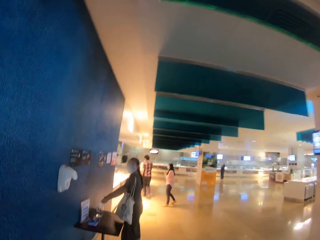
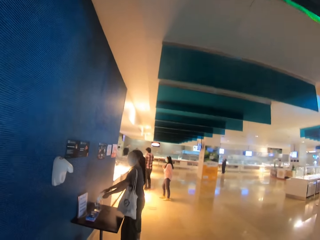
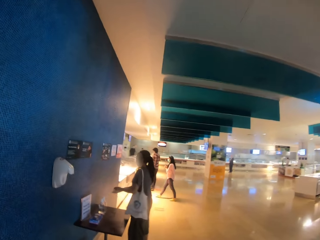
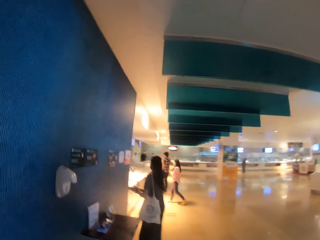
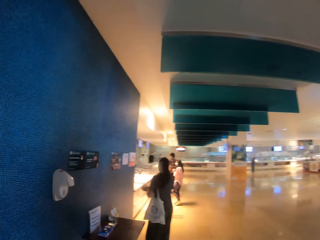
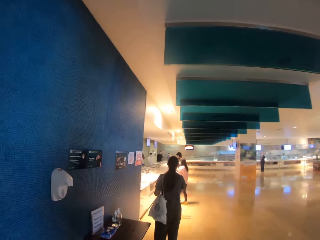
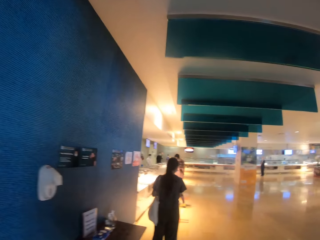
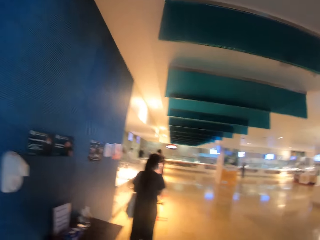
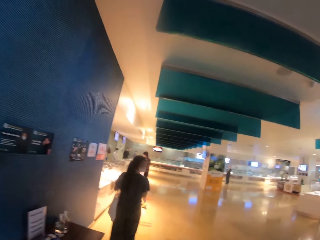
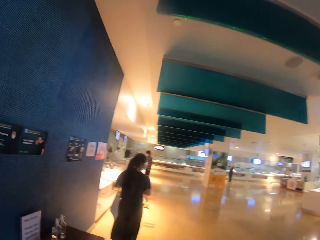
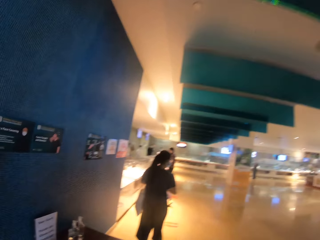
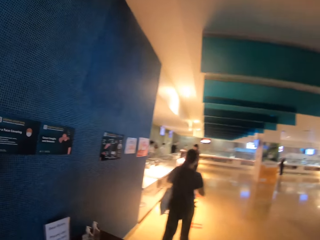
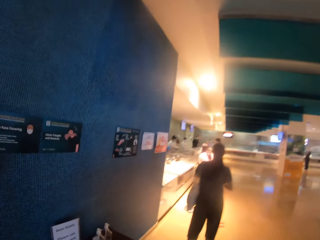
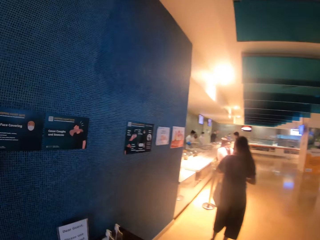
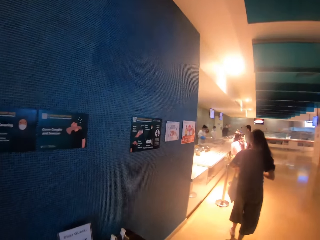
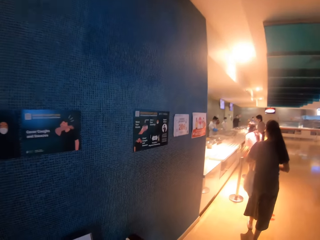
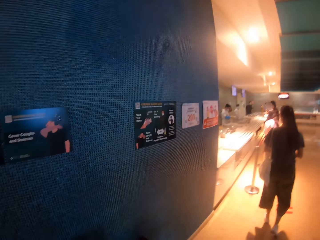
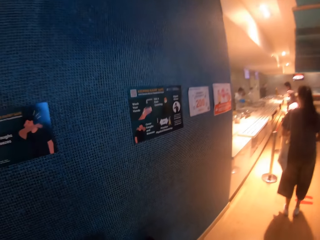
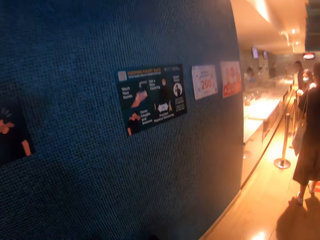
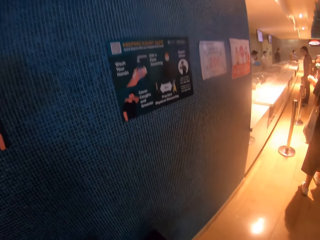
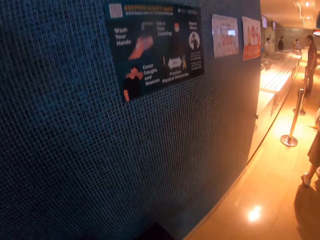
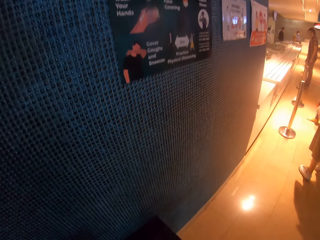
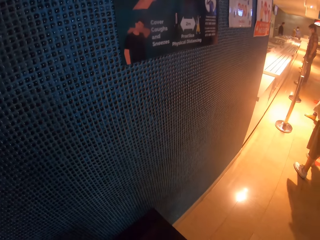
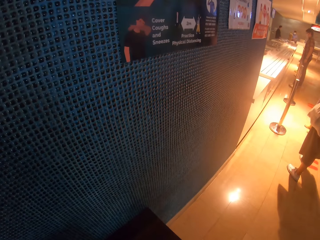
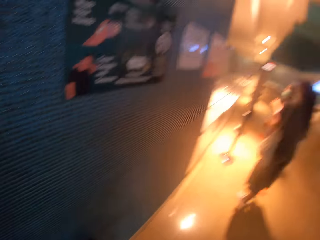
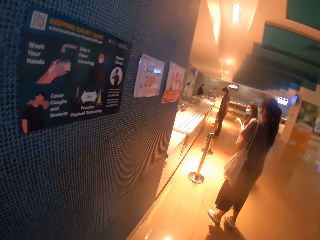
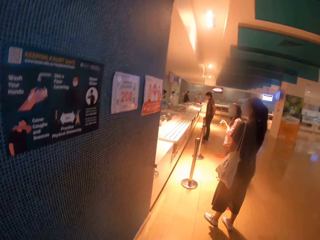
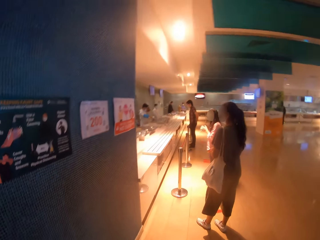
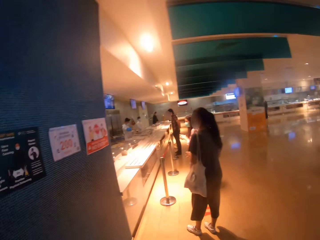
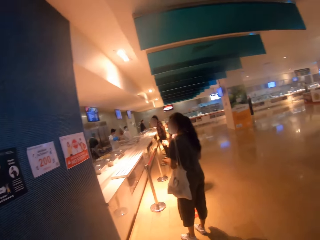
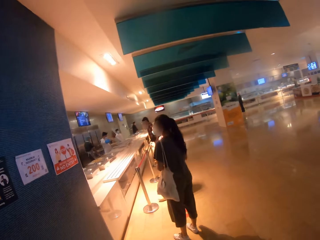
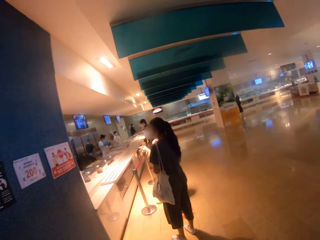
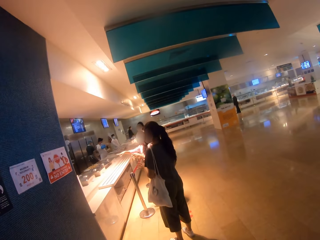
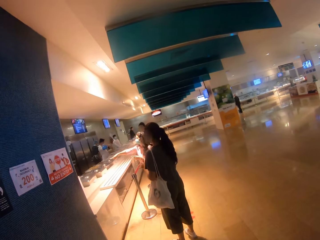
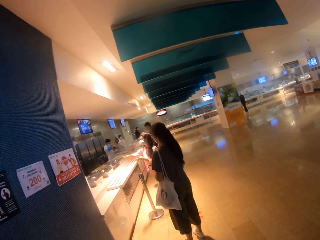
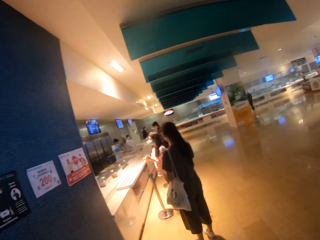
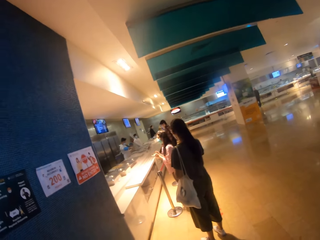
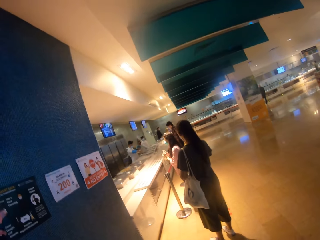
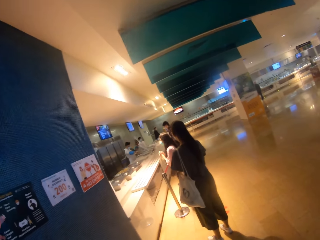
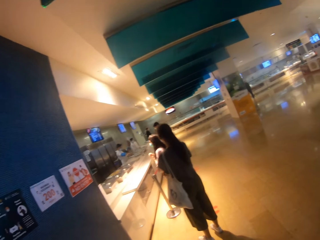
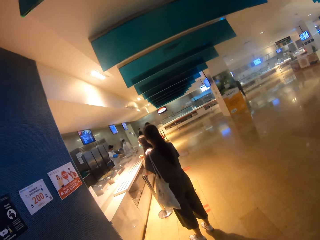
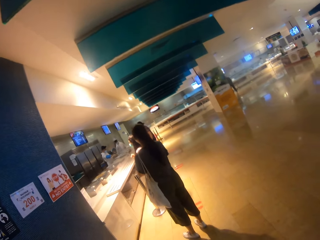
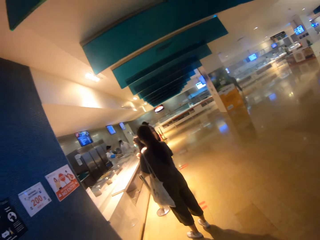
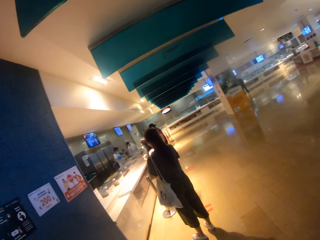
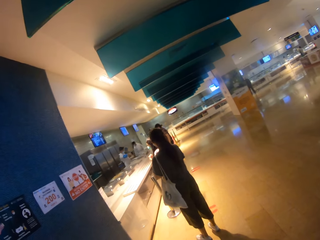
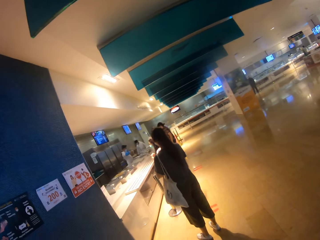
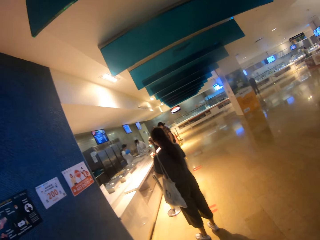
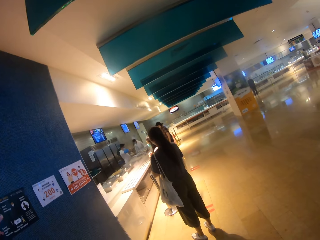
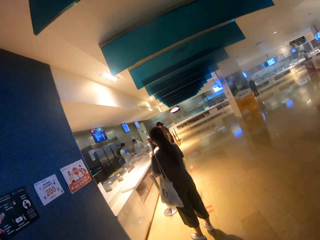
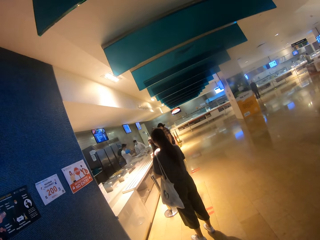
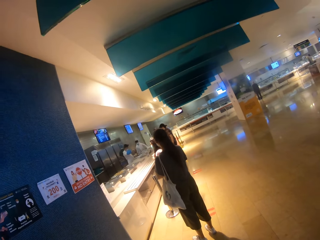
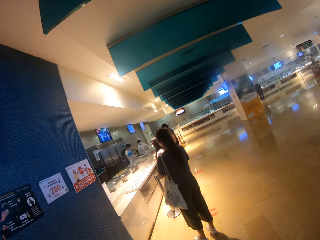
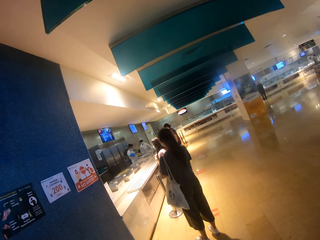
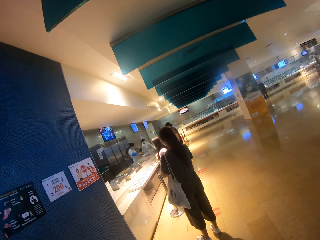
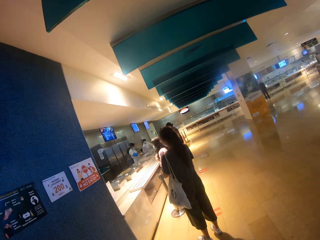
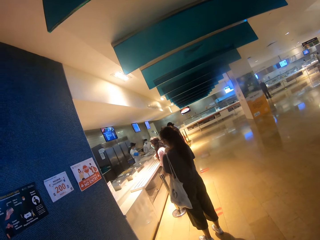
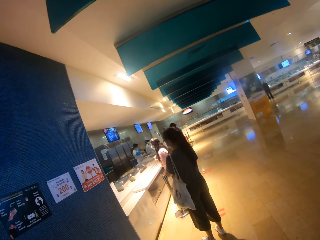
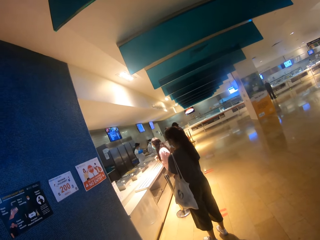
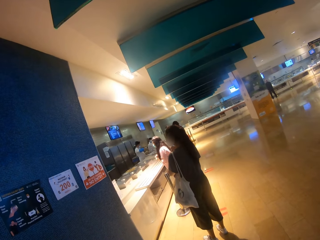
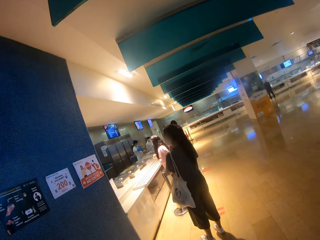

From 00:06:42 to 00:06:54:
A person washes her hands. The camera wearer sanitizes his hands. He stands at the hallway.

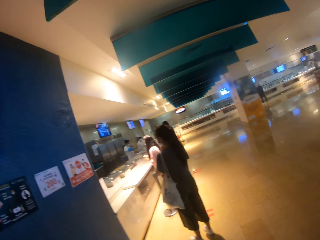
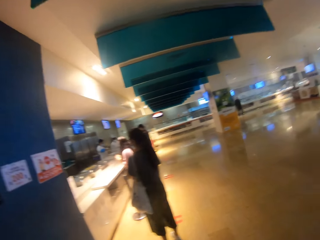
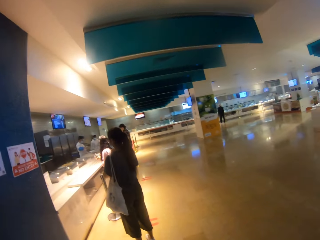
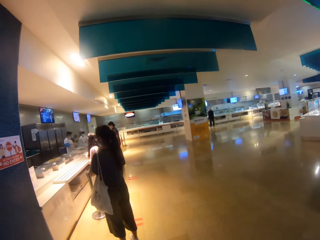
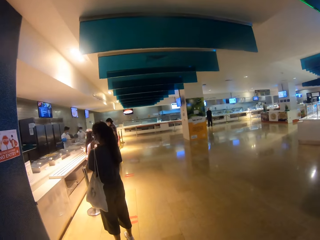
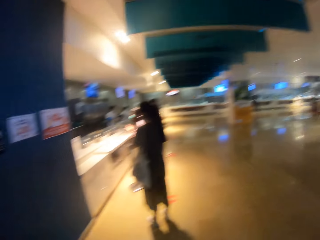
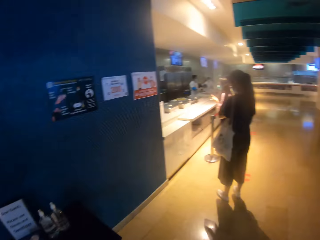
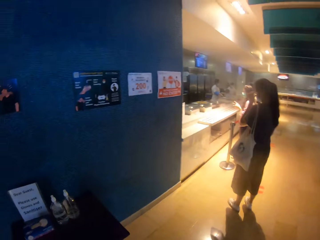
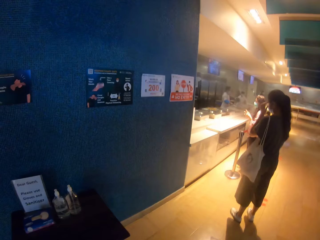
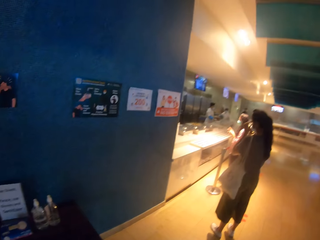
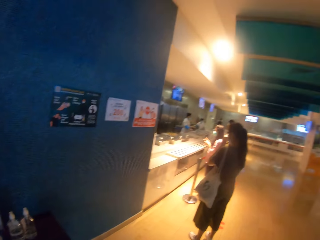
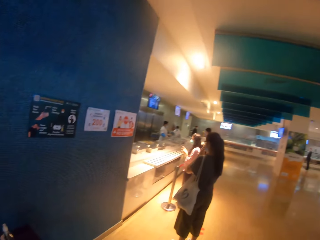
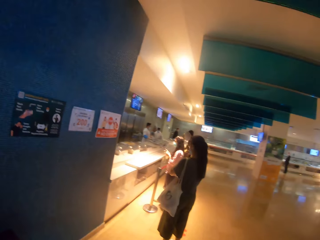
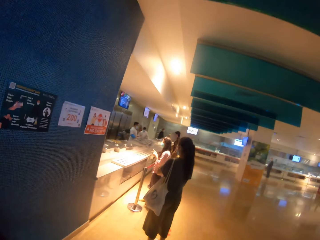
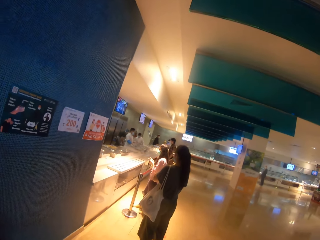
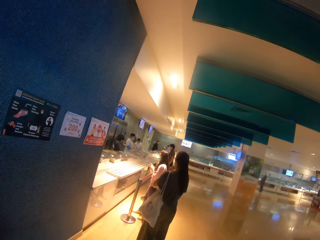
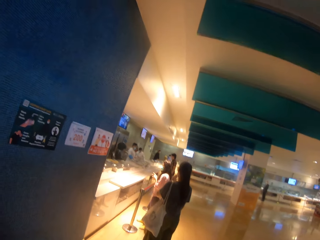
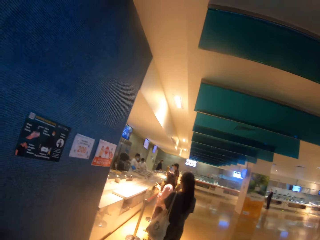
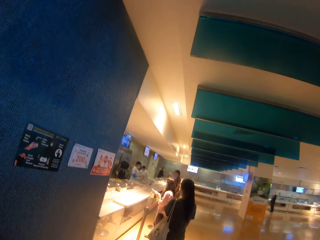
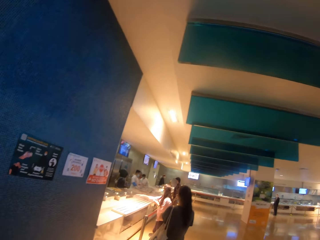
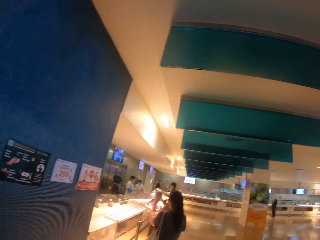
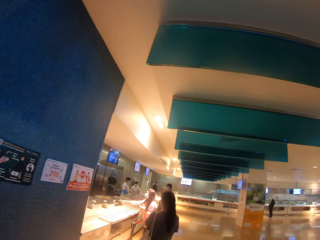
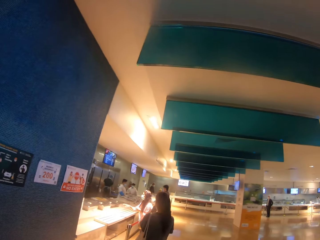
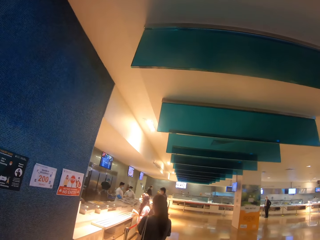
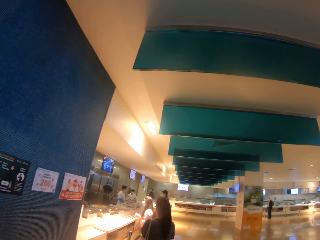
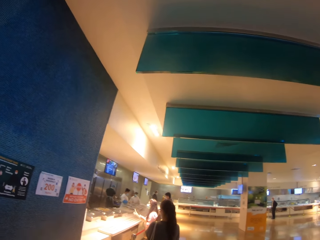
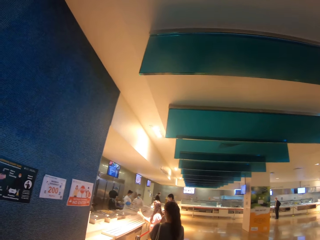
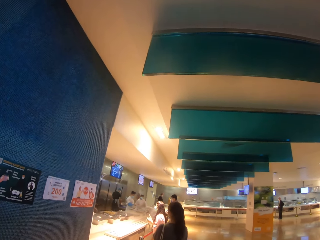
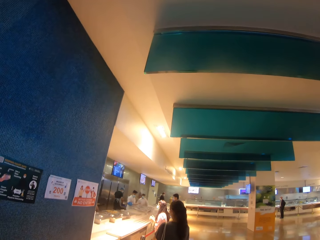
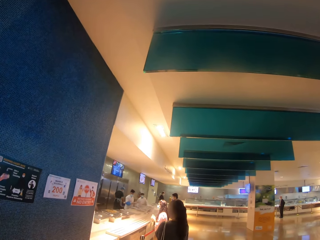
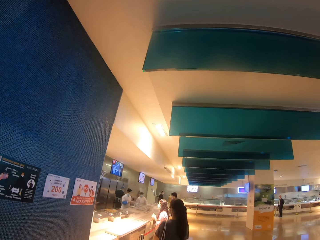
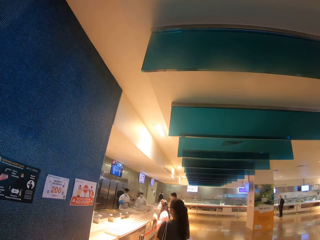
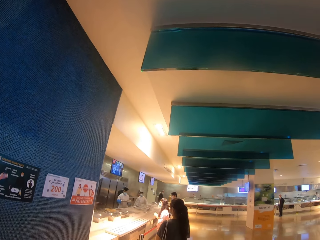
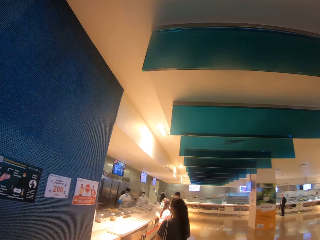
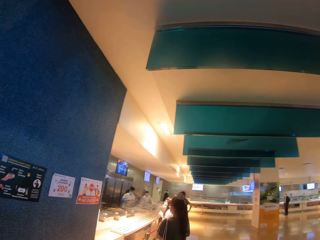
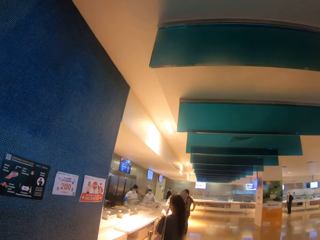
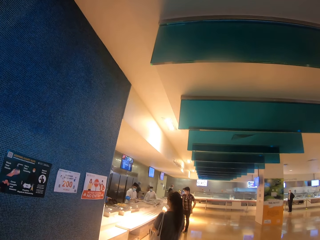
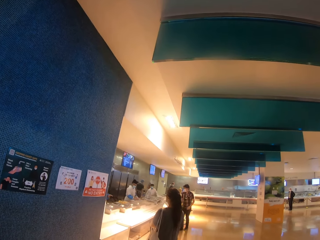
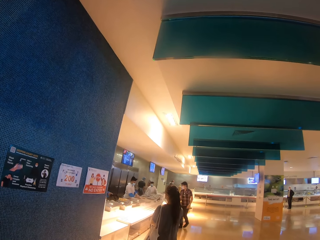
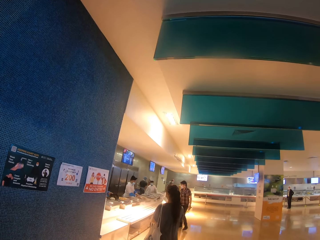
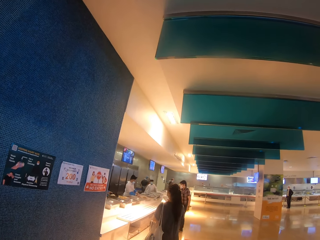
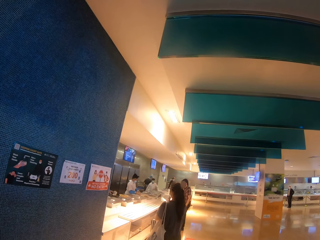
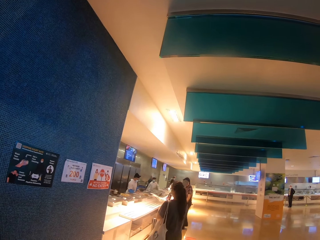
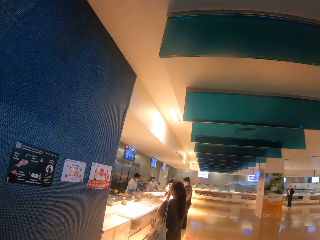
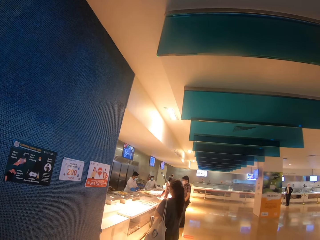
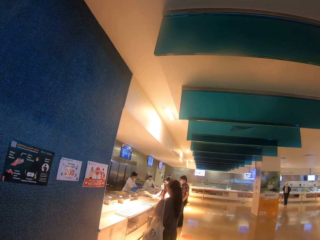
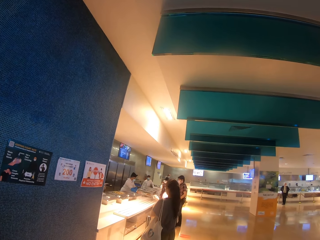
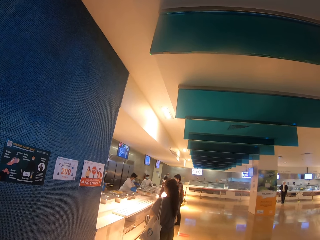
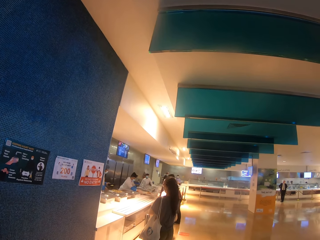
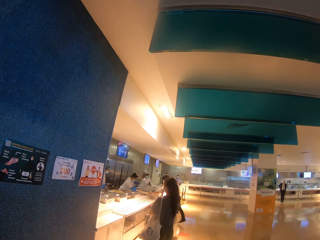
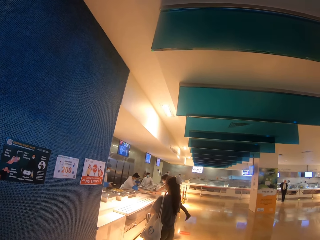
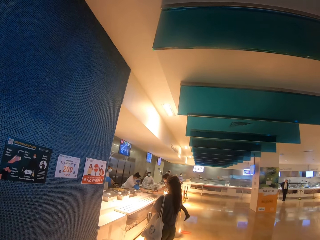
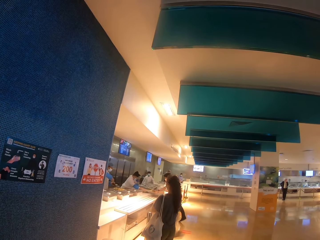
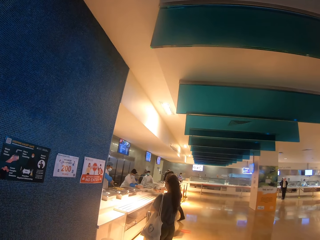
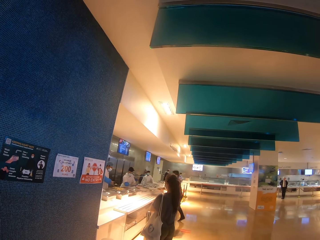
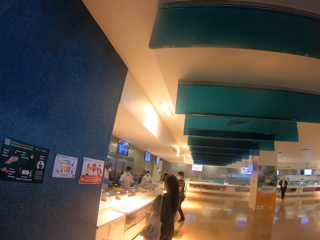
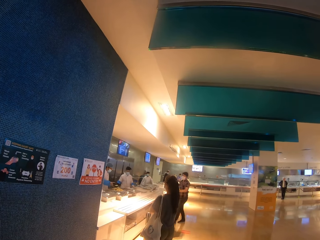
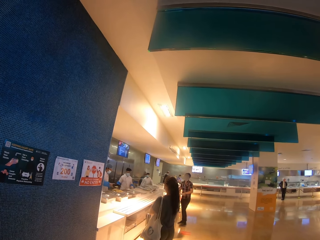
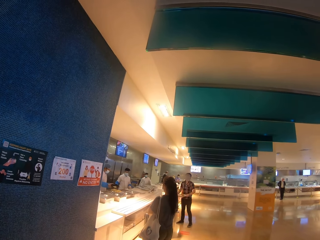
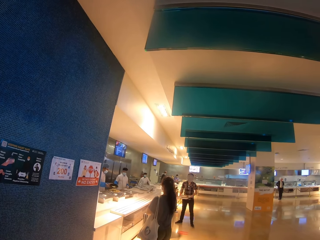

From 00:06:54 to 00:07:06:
The camera wearer looks around the compound.
